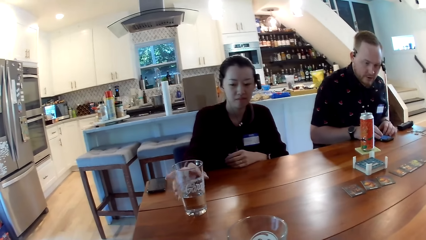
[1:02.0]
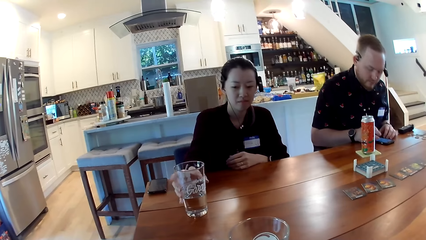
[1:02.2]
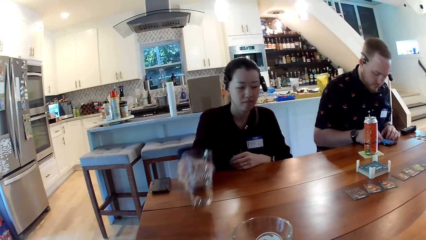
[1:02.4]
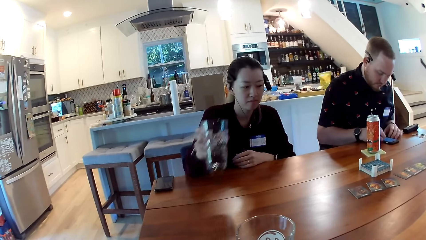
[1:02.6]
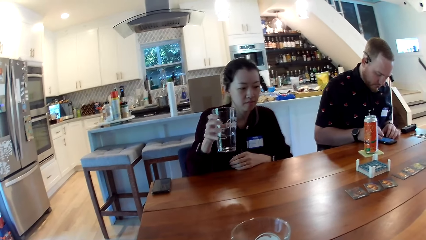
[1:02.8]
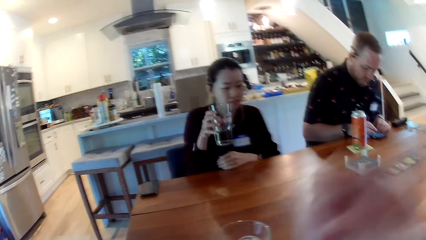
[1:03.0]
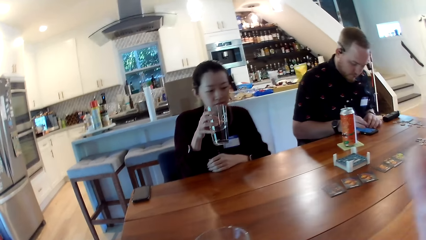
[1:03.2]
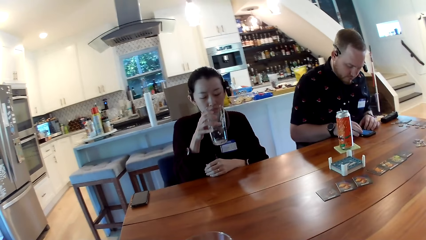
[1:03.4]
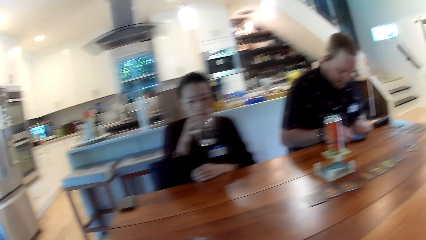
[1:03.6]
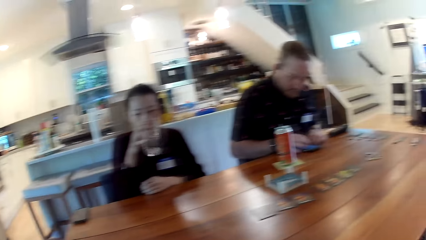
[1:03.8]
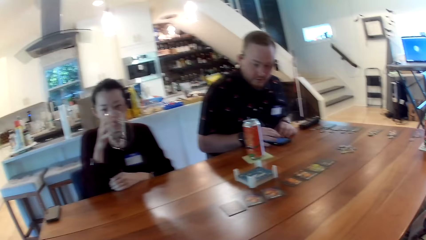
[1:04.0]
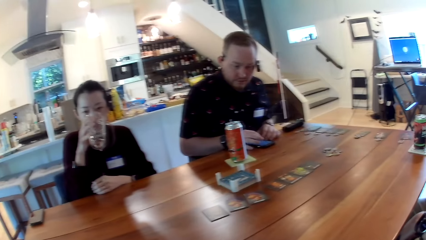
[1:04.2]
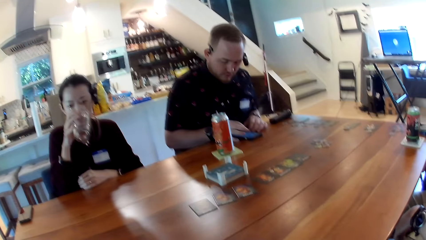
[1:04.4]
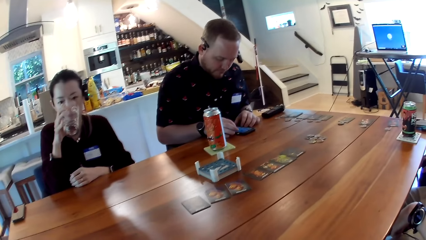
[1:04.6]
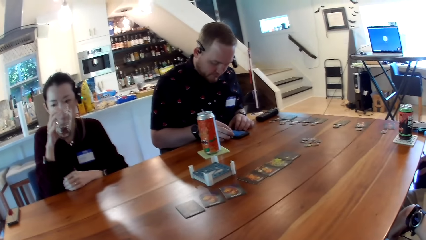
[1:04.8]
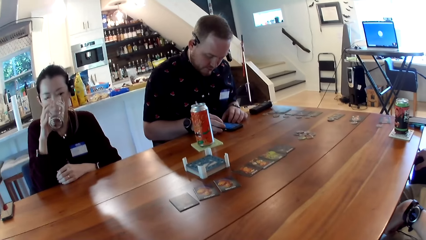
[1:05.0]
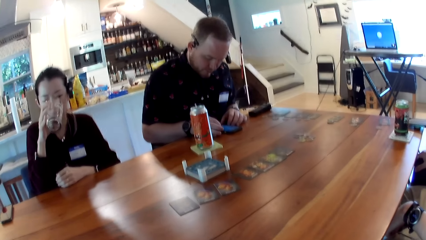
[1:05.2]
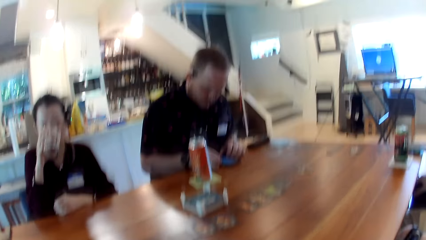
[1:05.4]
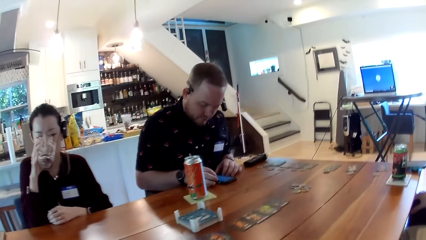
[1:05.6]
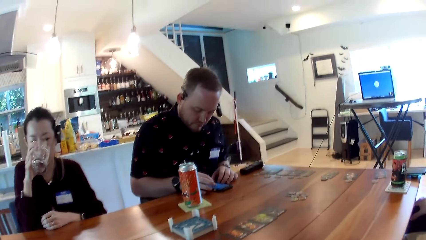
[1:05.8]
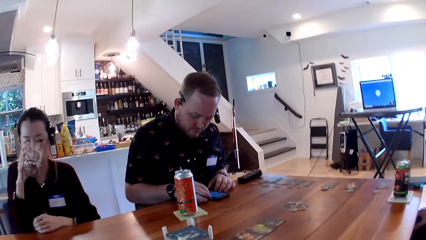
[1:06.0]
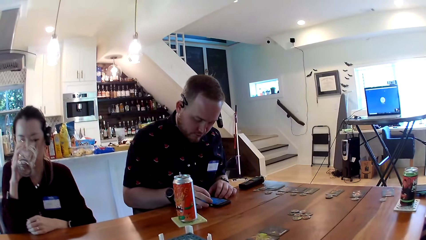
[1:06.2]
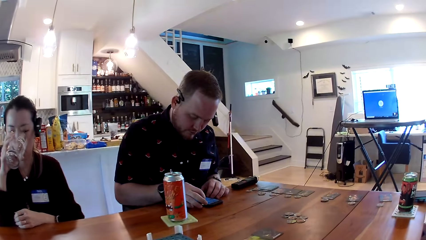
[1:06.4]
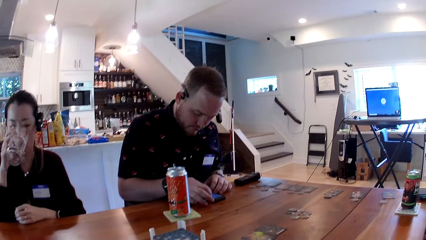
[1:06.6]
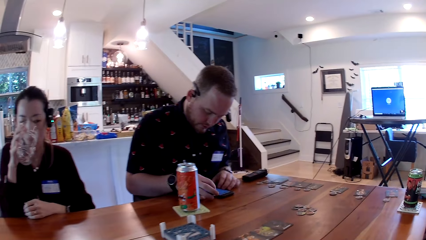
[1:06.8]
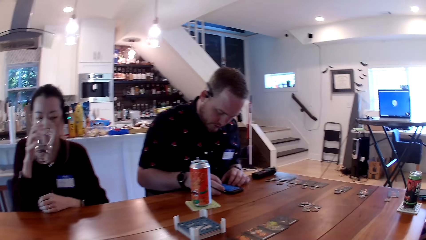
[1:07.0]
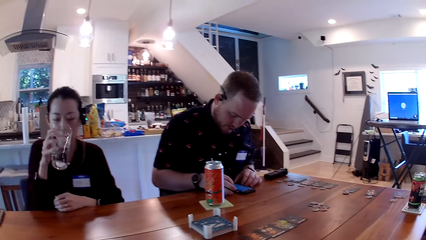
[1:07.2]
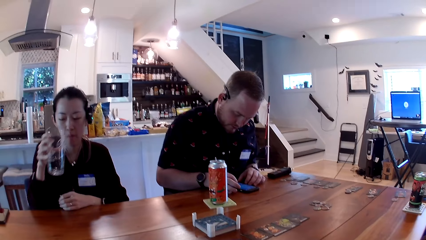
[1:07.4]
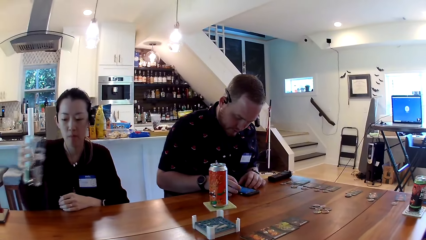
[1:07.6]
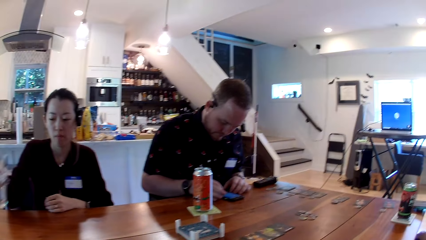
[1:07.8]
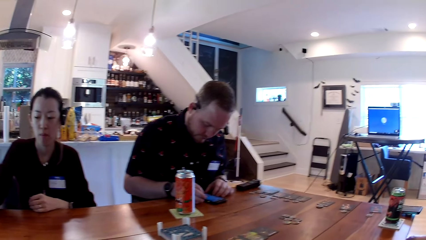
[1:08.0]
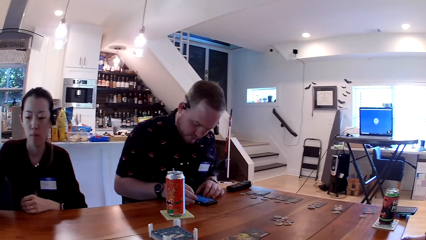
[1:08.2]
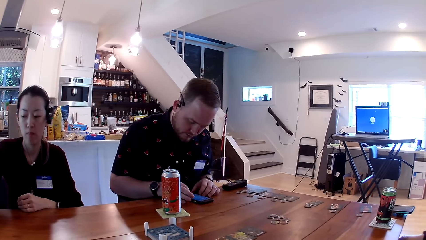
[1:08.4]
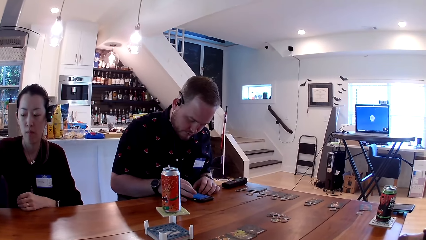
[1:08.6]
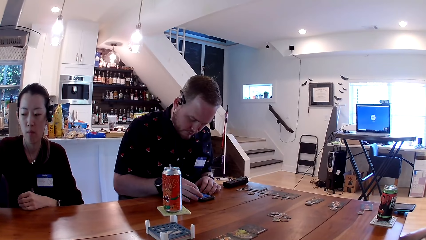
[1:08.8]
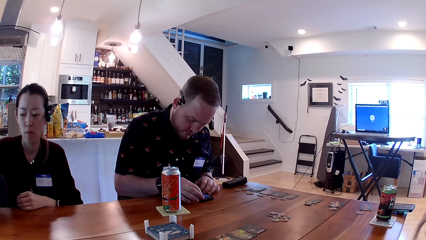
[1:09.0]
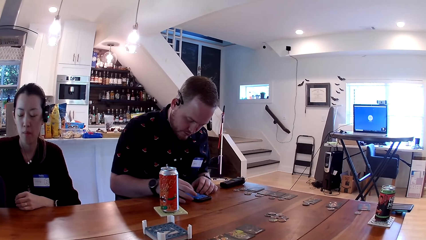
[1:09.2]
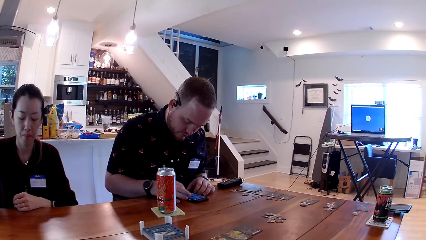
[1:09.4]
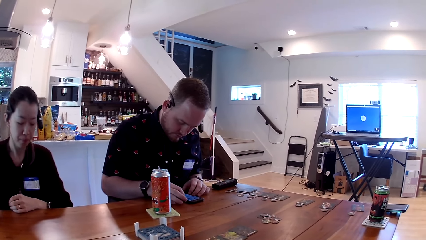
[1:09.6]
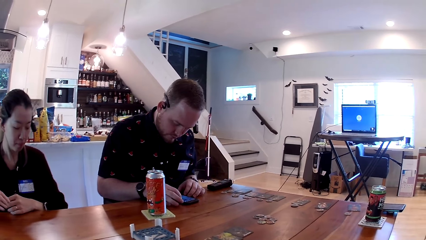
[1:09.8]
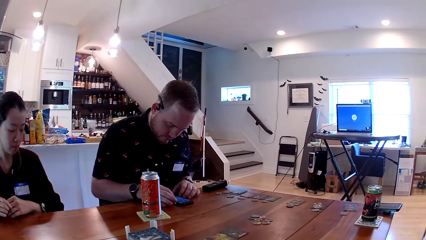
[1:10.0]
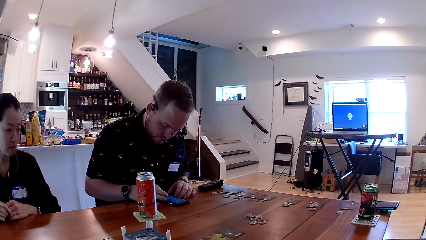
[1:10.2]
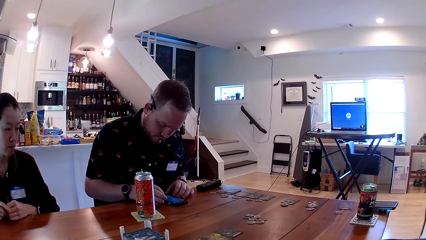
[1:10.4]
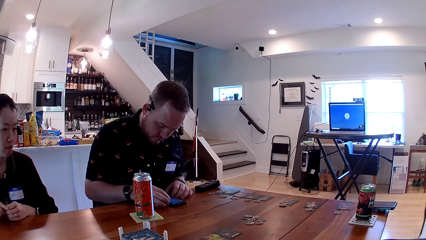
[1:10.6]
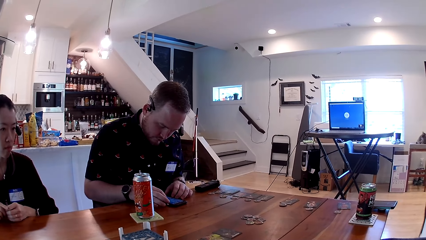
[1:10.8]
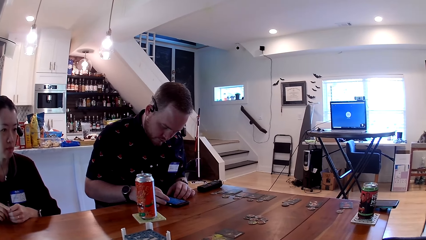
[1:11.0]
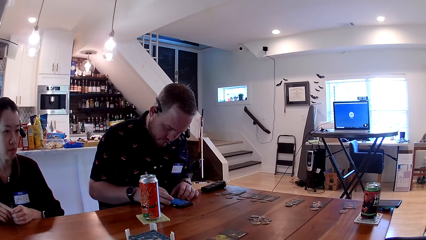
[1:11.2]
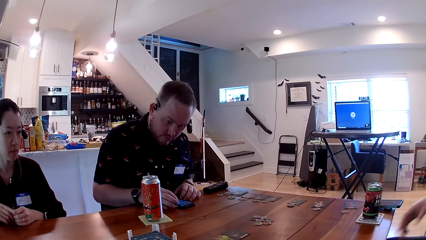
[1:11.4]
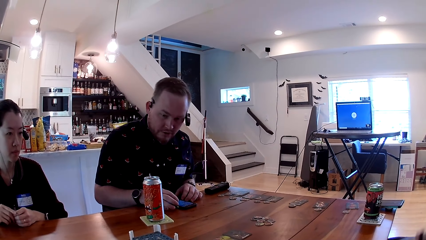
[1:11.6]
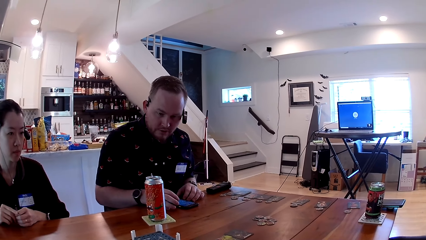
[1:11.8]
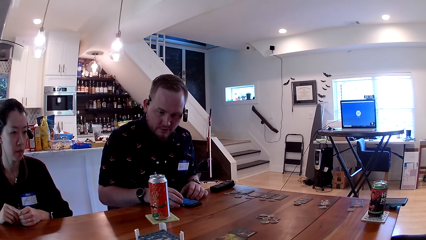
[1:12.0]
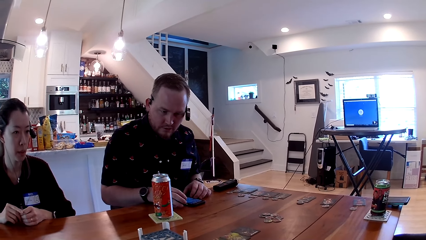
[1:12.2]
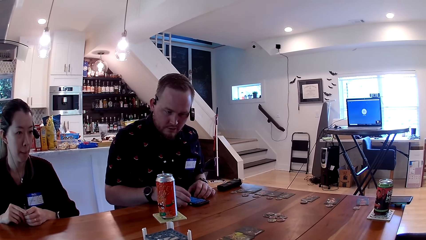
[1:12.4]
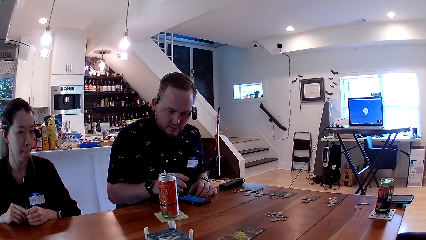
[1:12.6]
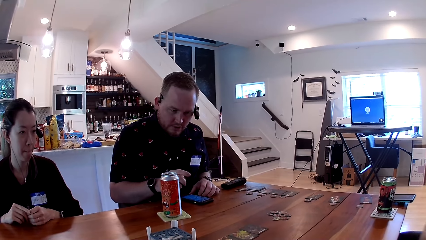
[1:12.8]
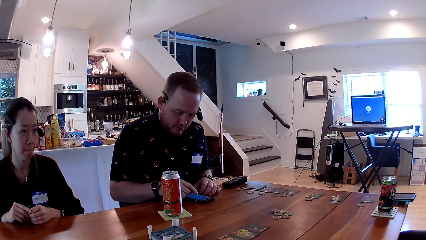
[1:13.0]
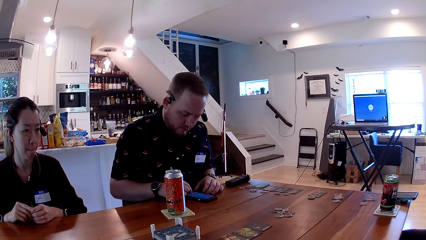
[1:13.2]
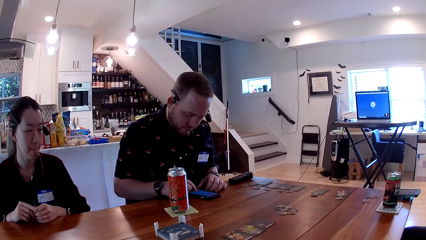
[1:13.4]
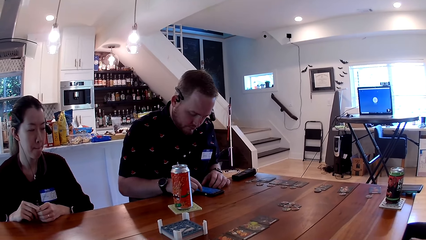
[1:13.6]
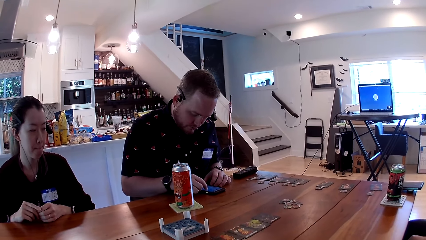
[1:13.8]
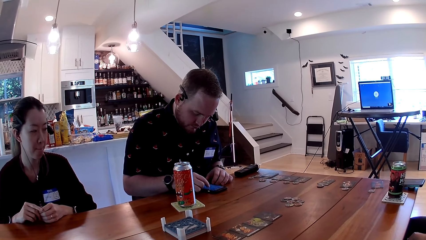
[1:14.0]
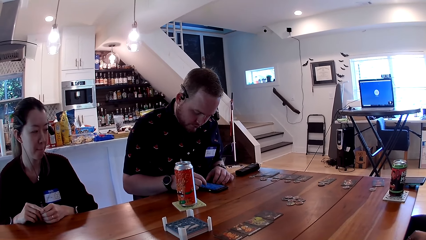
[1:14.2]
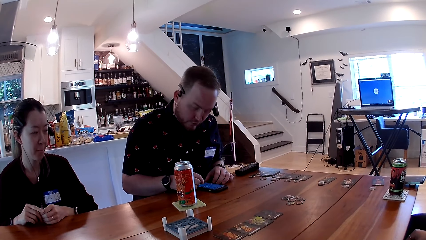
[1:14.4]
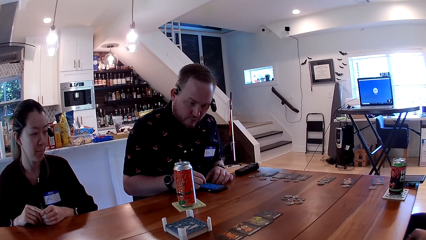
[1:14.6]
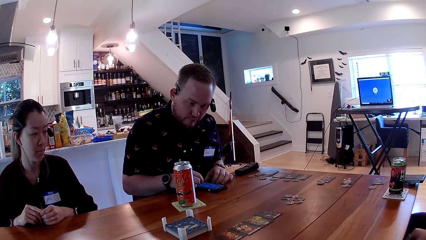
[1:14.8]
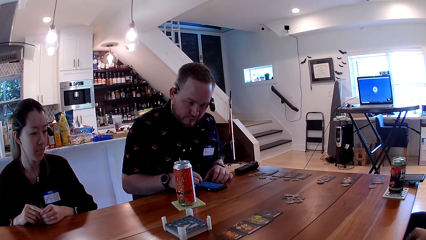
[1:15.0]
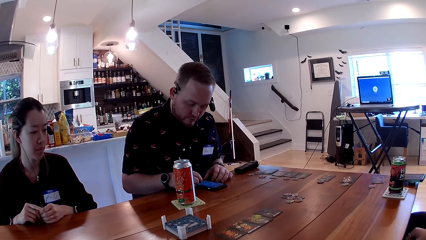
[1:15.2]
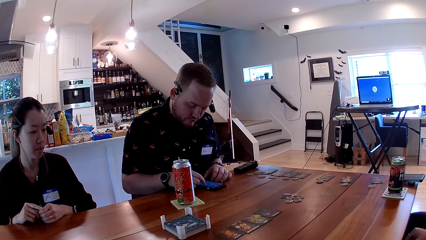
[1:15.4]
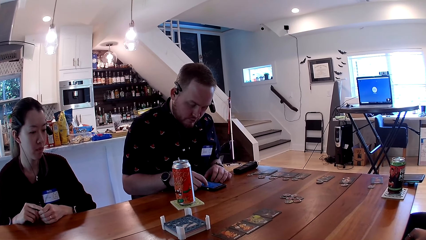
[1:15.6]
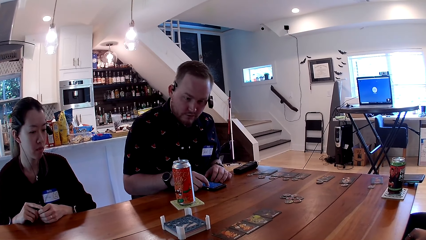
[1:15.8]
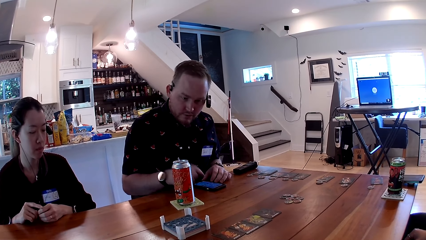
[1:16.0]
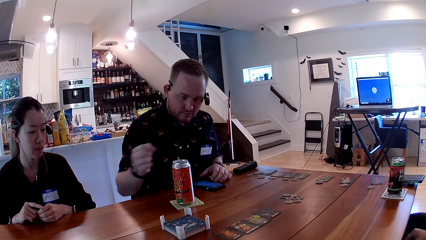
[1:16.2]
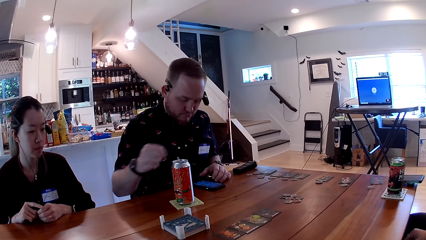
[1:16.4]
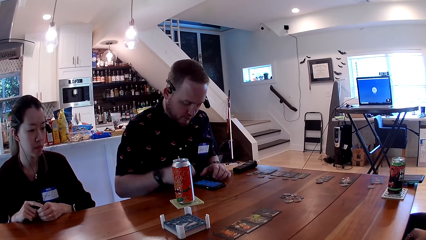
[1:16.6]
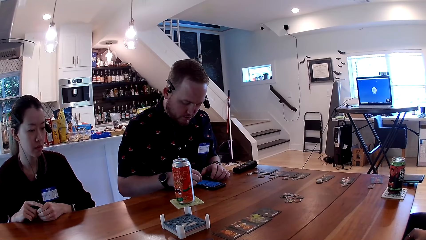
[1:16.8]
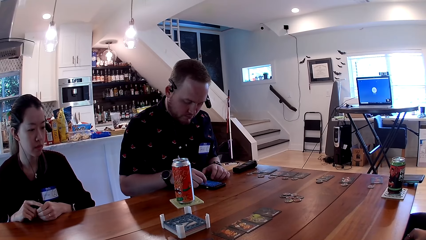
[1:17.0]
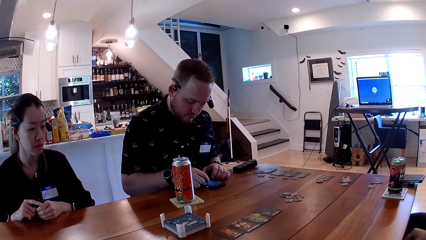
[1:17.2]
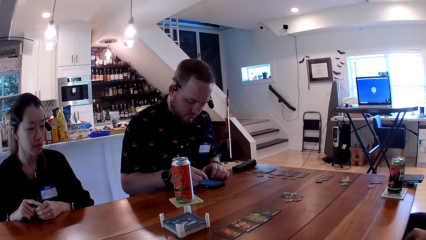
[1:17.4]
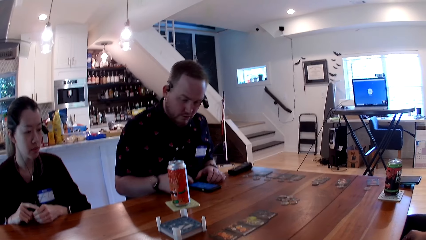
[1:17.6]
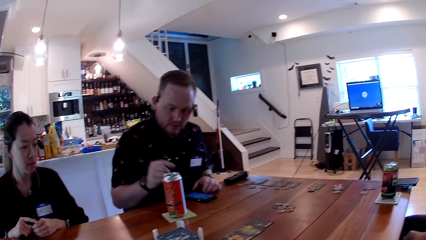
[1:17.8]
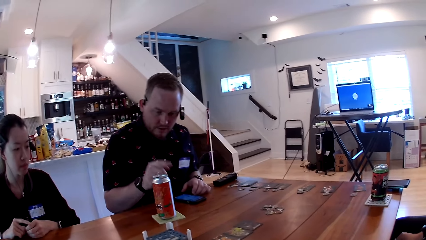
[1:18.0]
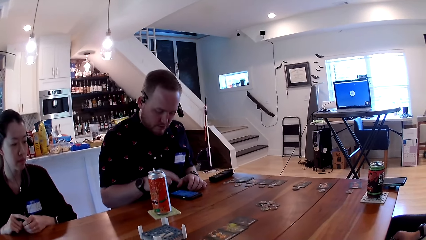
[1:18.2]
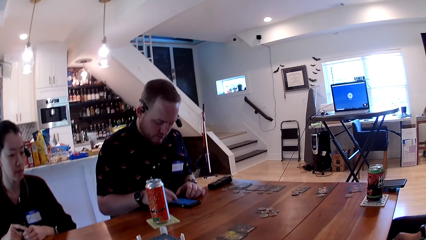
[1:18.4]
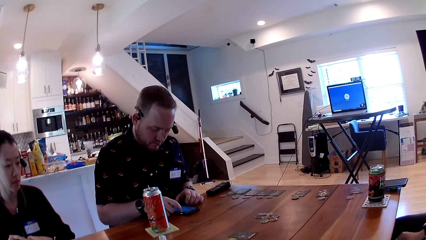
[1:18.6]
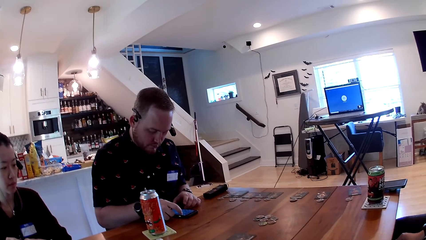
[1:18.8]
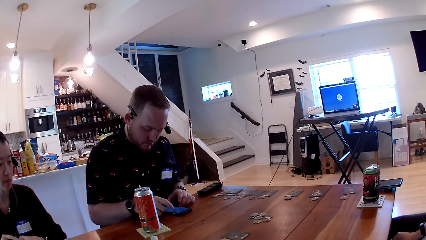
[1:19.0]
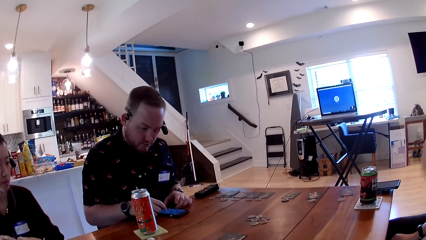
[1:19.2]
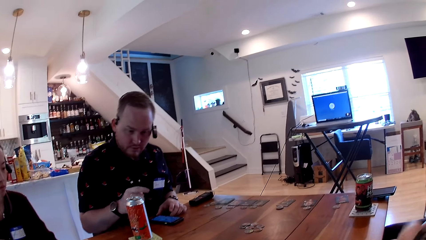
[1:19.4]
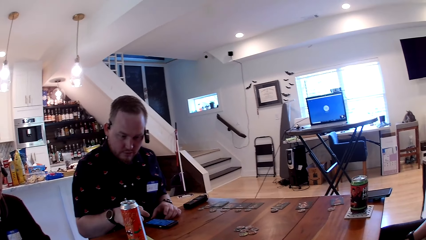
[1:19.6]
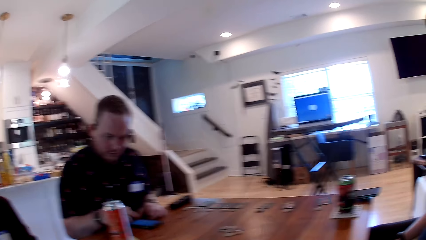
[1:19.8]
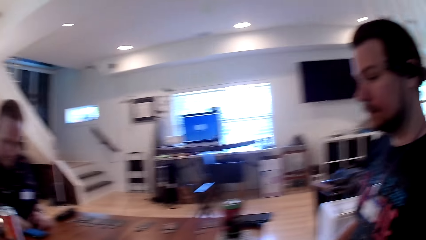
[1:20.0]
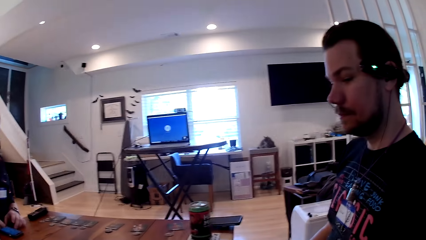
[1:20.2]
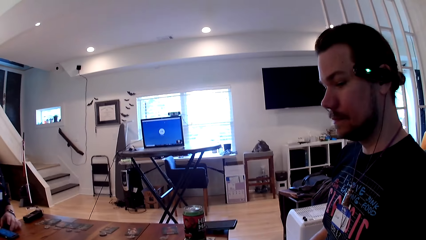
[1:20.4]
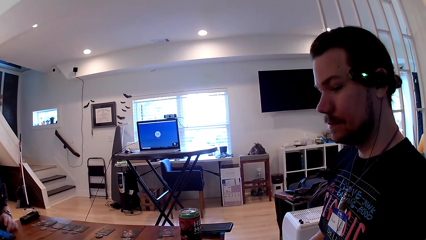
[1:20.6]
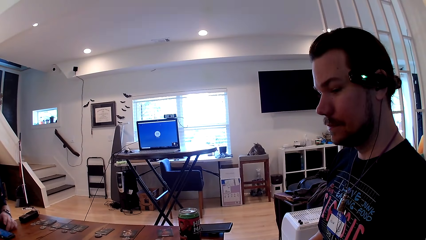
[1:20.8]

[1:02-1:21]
A woman picks up a glass cup from the table with her right hand. The camera wearer puts a glass on the table. The woman drinks water from the cup in her right hand. The woman places the glass cup on the table with her right hand. The camera wearer sits in the house. They interact with a man.
